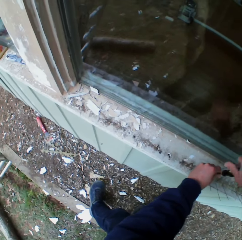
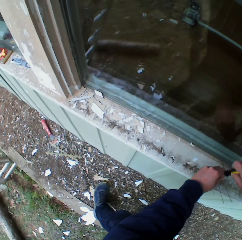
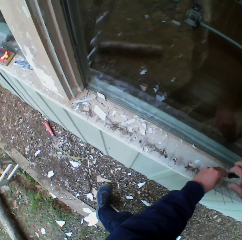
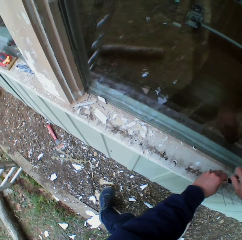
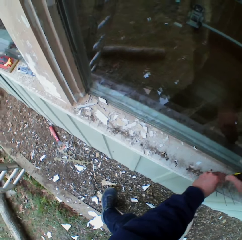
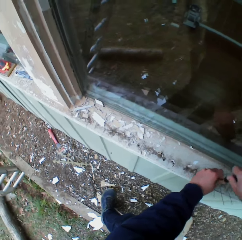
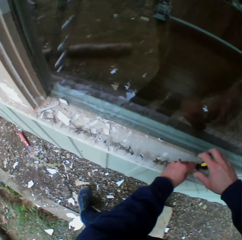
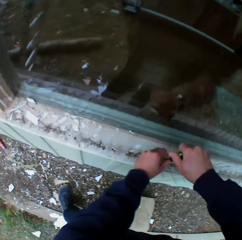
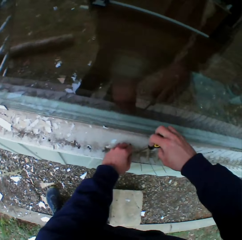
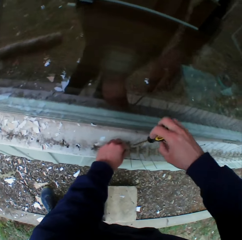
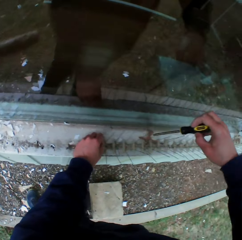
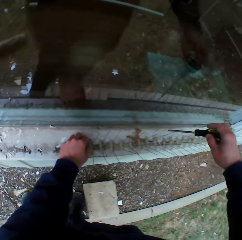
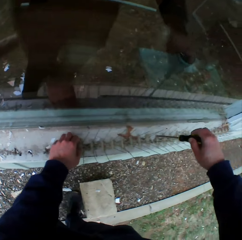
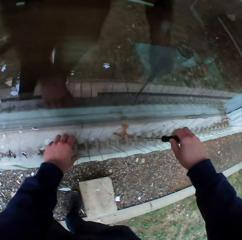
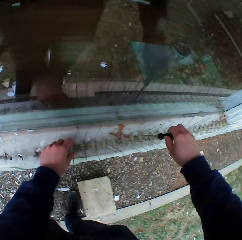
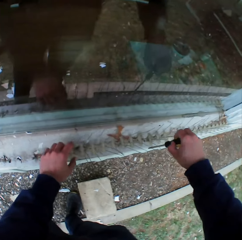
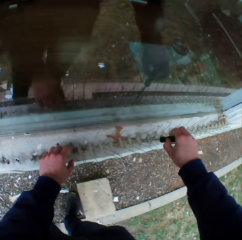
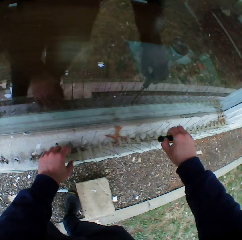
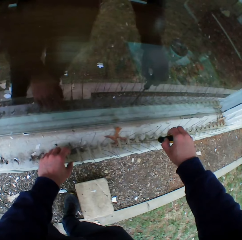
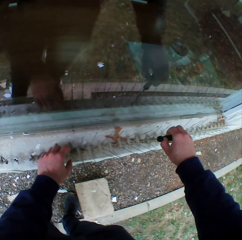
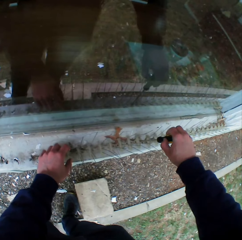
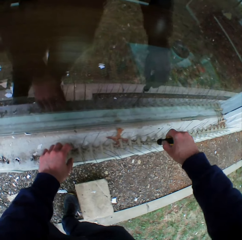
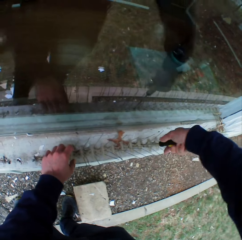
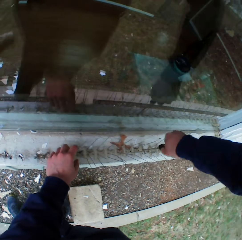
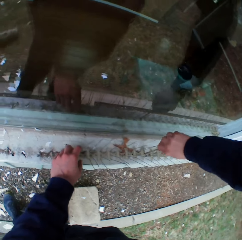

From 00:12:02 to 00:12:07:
The camera wearer looks down. They hold something. They adjust a screw.

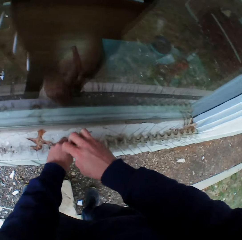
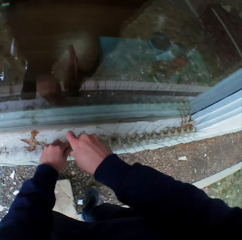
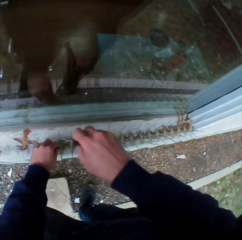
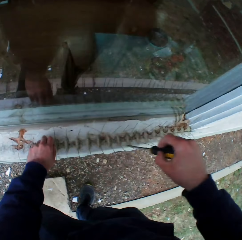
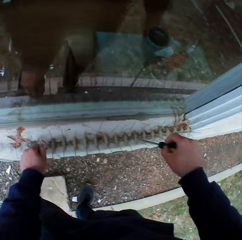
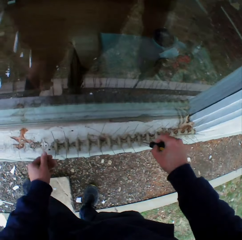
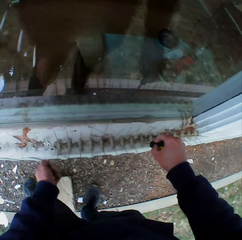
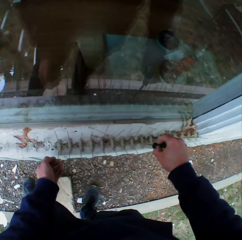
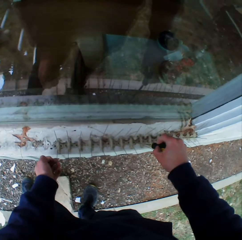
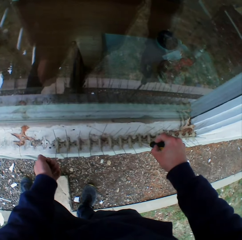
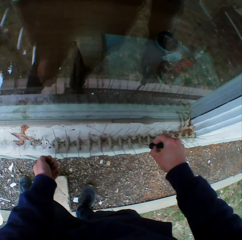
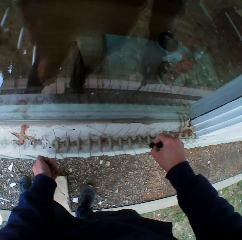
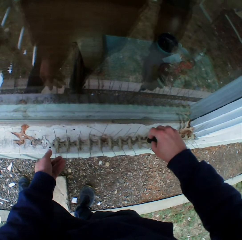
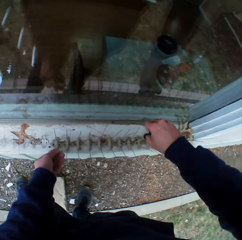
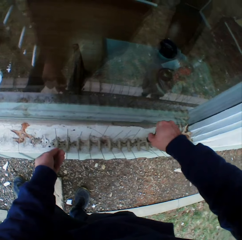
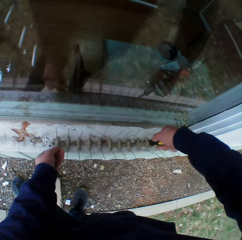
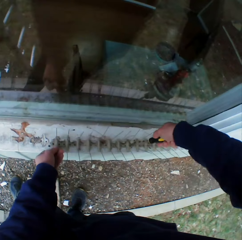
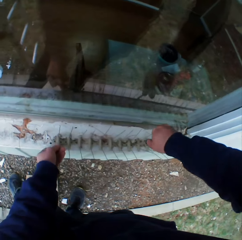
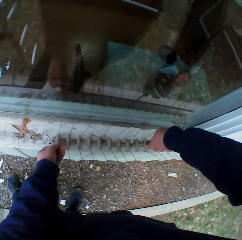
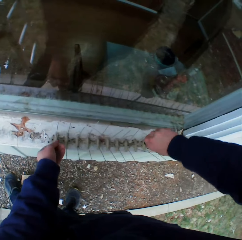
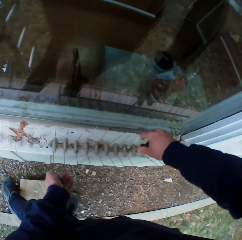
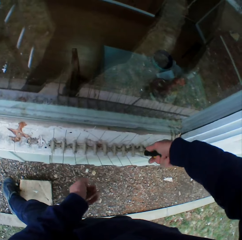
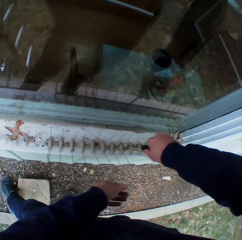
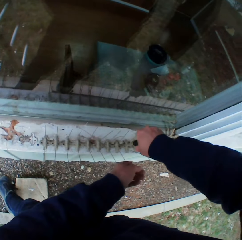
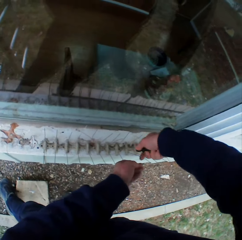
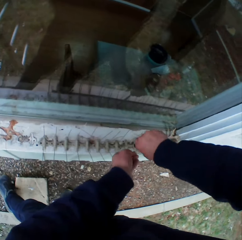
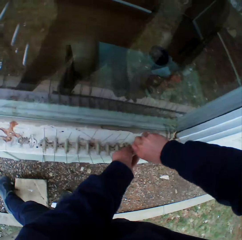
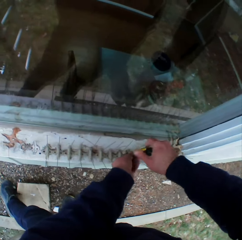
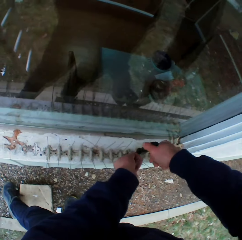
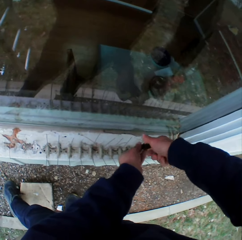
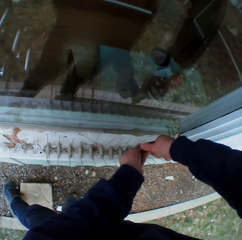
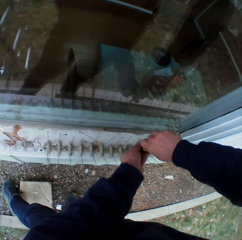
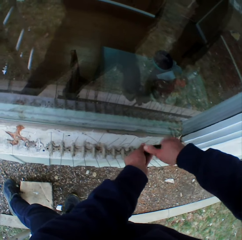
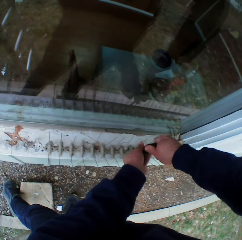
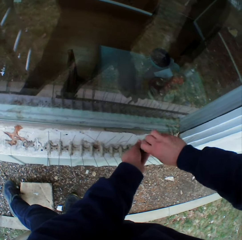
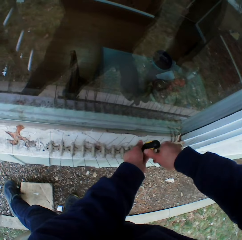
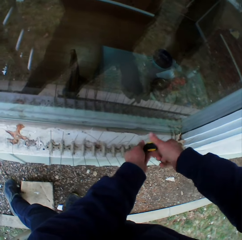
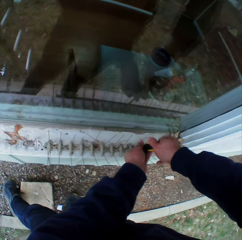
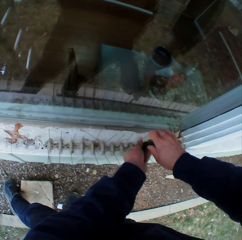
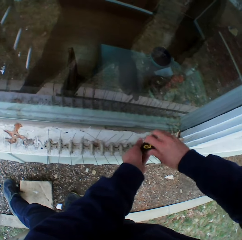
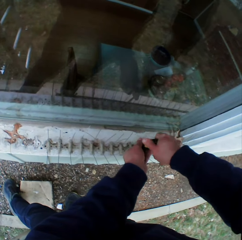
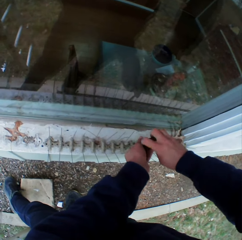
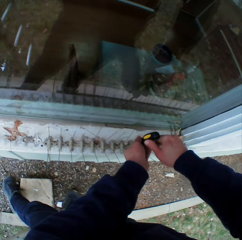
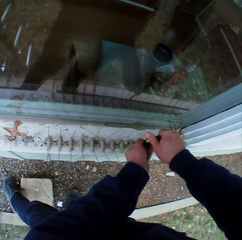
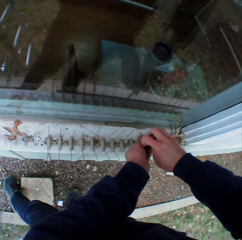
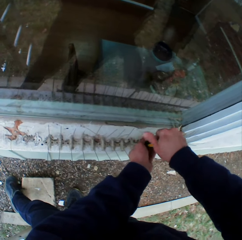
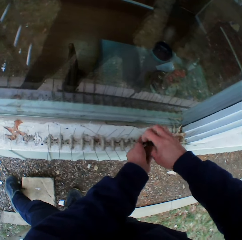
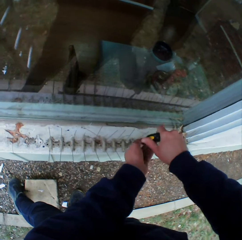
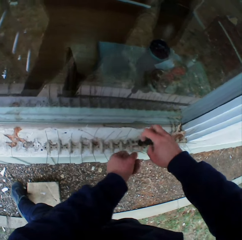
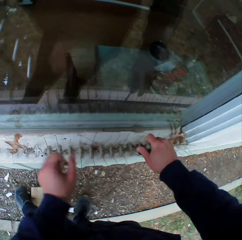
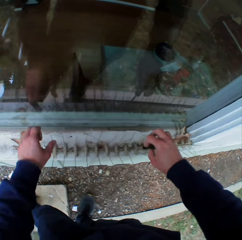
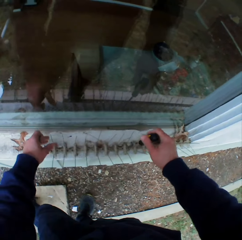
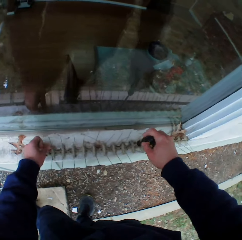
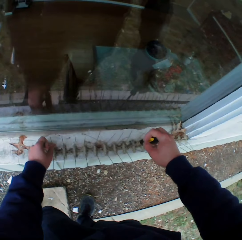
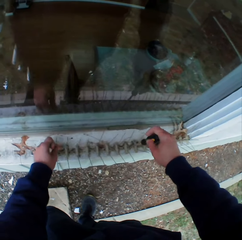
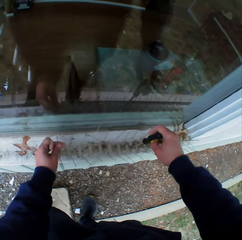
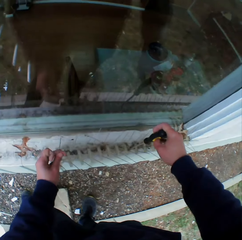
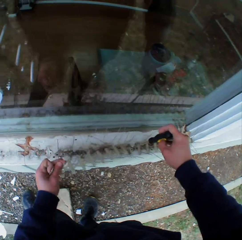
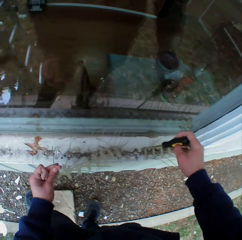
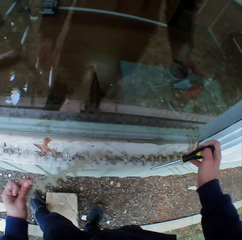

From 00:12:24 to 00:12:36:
The camera wearer takes the screw. They adjust the screw. They take something.

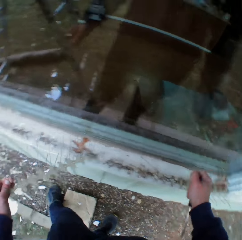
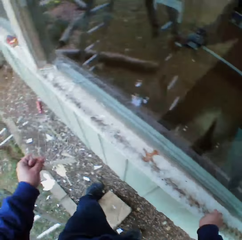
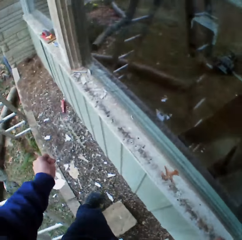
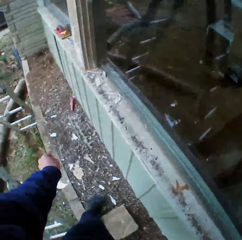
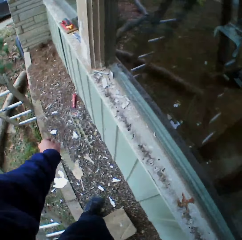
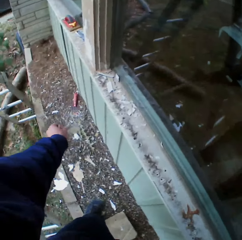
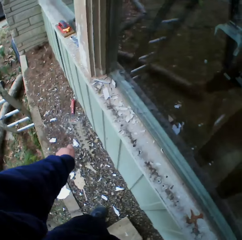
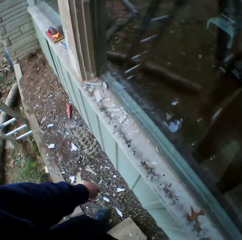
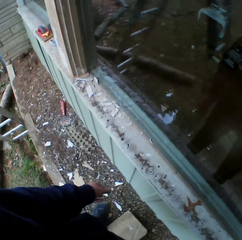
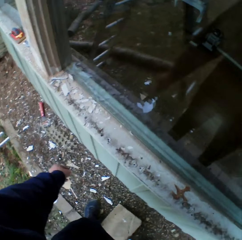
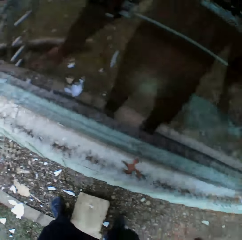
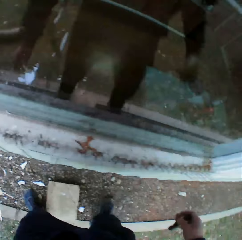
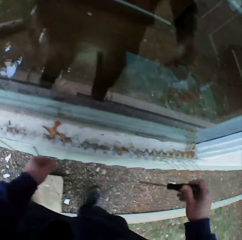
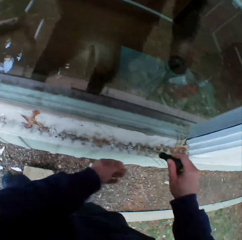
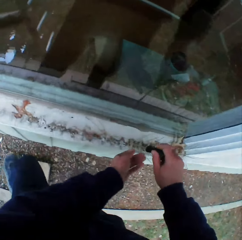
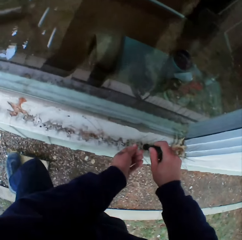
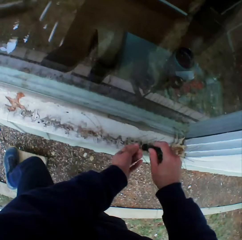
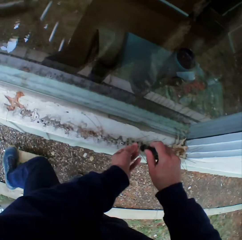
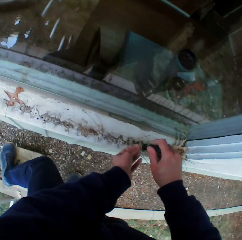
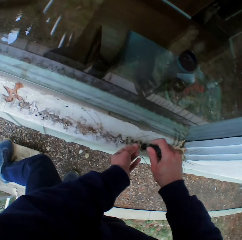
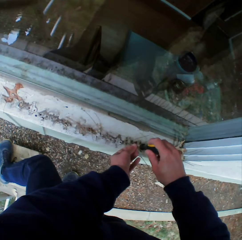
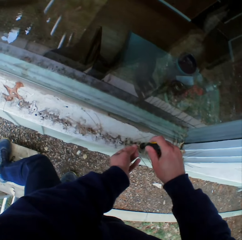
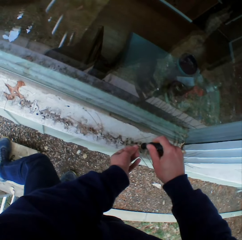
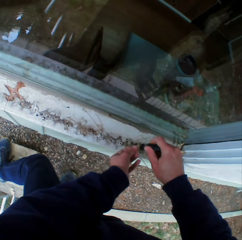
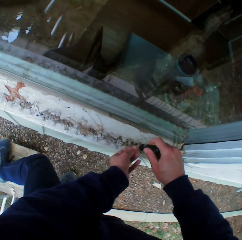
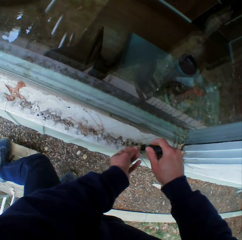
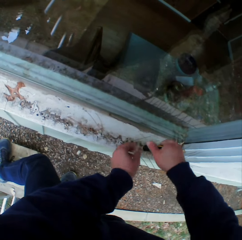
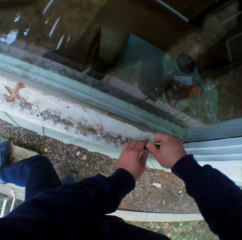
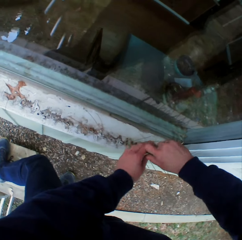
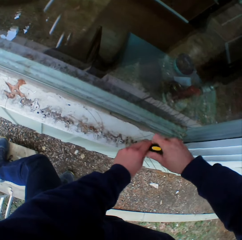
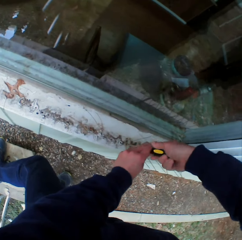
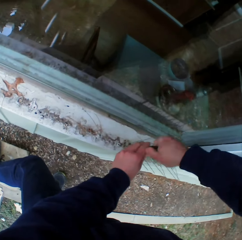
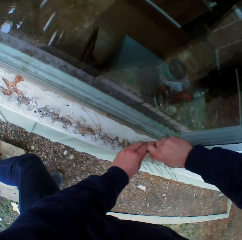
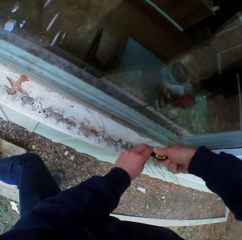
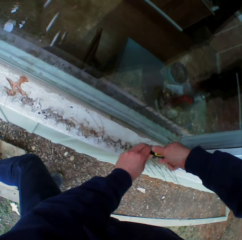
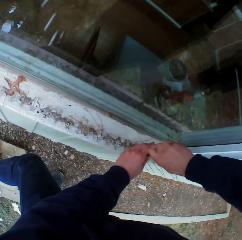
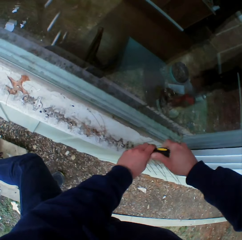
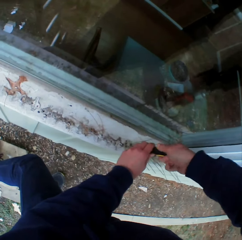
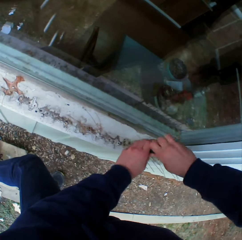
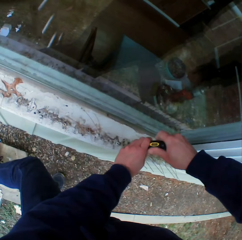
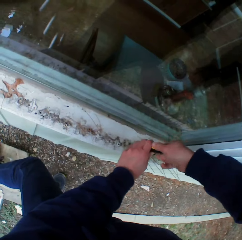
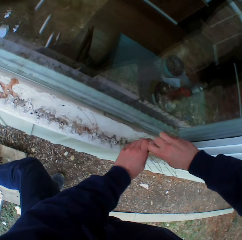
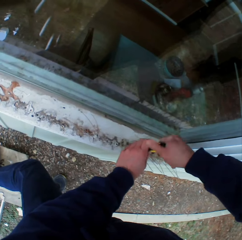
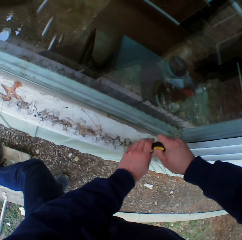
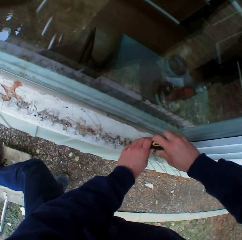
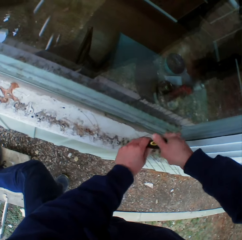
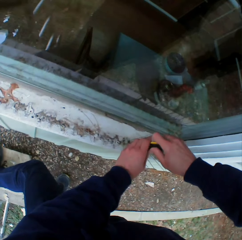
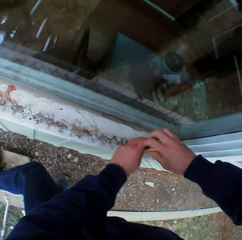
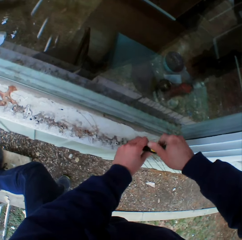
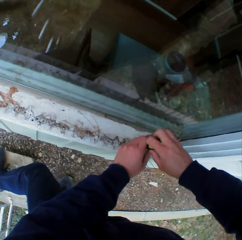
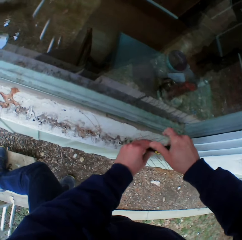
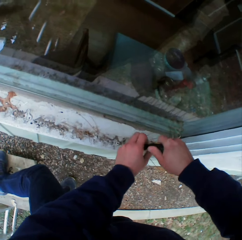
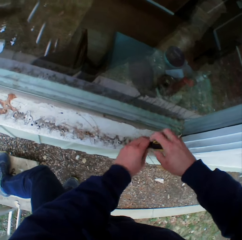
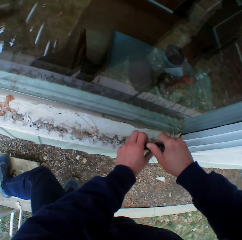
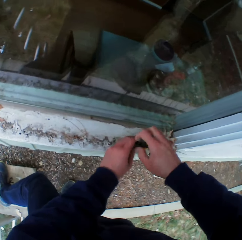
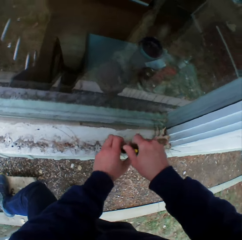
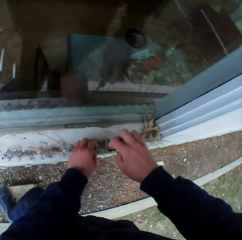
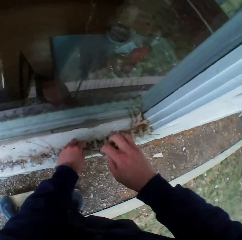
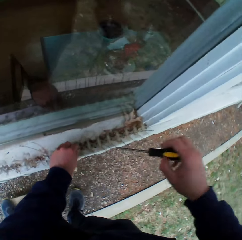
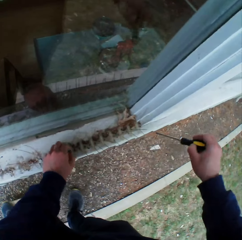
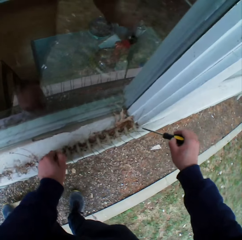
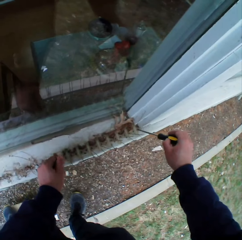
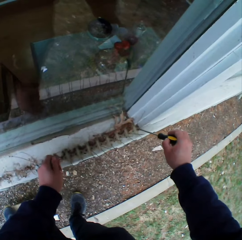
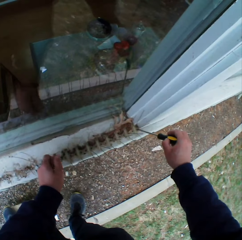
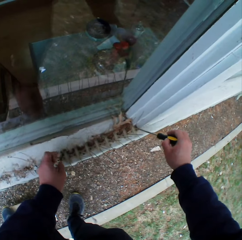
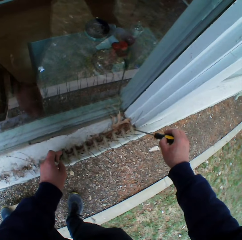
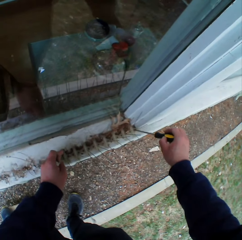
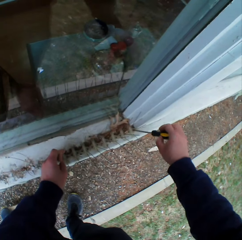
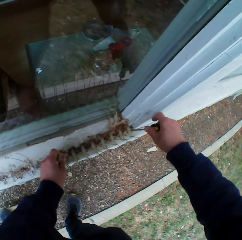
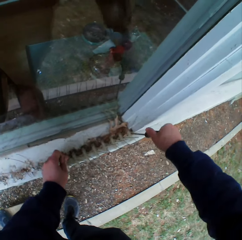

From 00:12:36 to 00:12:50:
The camera wearer drops the wire on the ground. They adjust the screw. They open a screw on the wall with a screwdriver. They take the screw.
